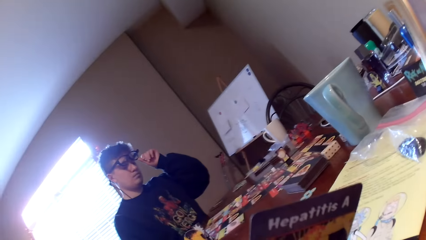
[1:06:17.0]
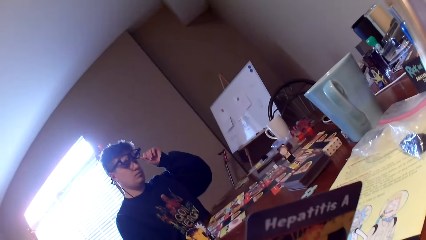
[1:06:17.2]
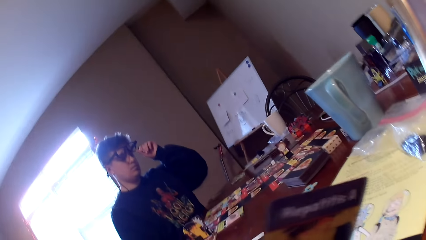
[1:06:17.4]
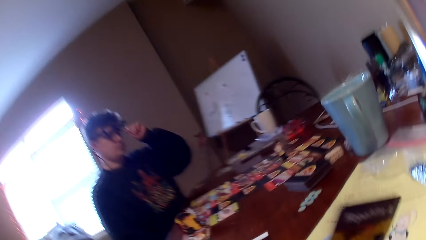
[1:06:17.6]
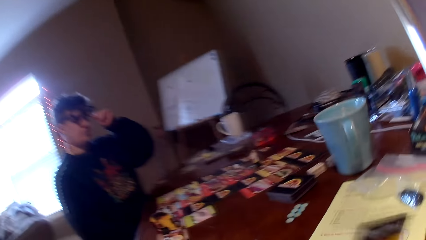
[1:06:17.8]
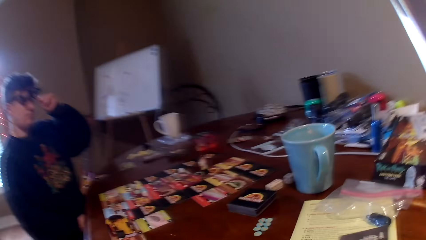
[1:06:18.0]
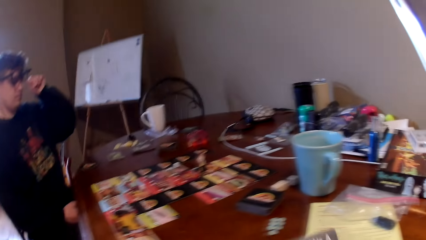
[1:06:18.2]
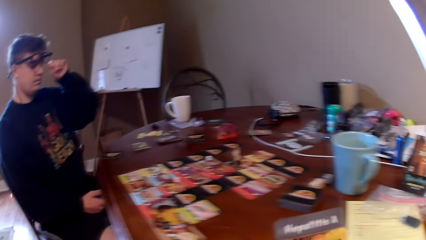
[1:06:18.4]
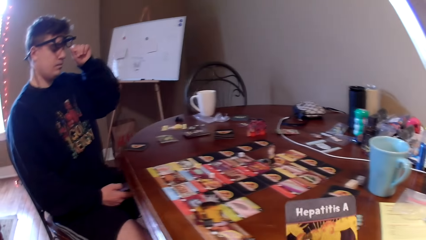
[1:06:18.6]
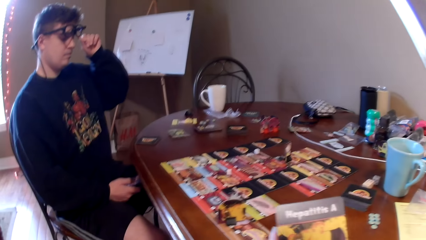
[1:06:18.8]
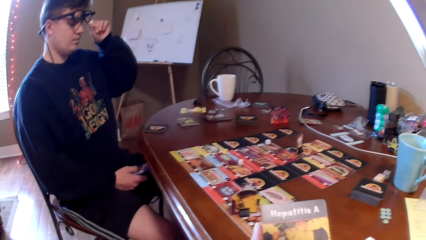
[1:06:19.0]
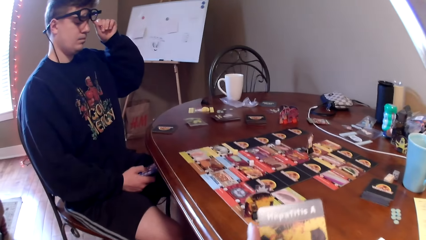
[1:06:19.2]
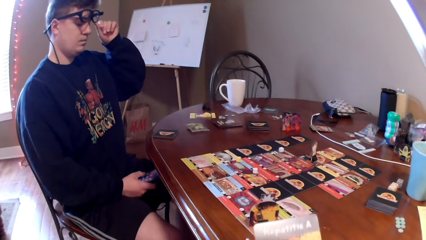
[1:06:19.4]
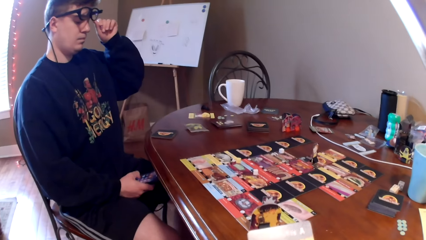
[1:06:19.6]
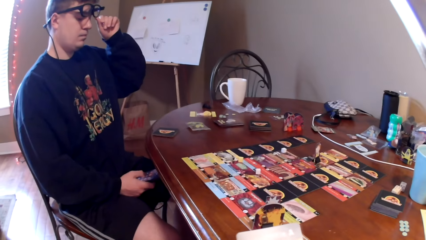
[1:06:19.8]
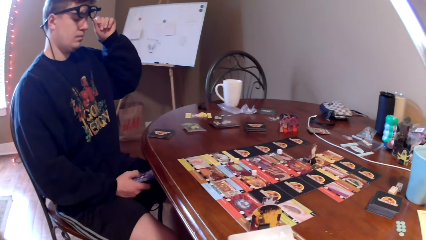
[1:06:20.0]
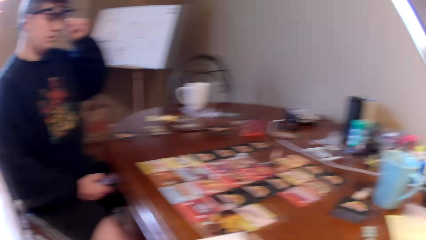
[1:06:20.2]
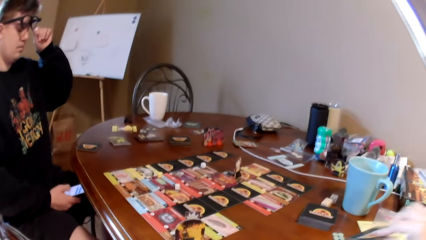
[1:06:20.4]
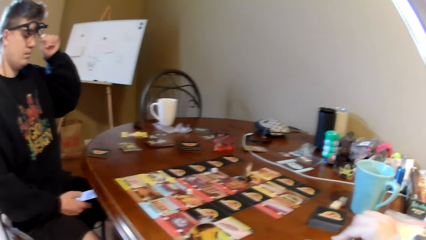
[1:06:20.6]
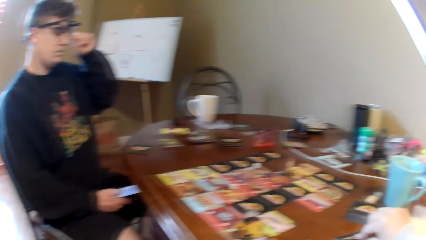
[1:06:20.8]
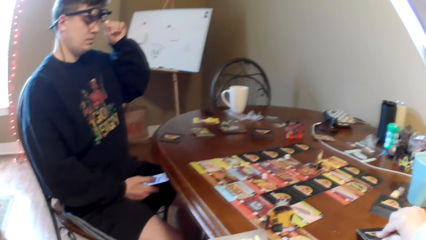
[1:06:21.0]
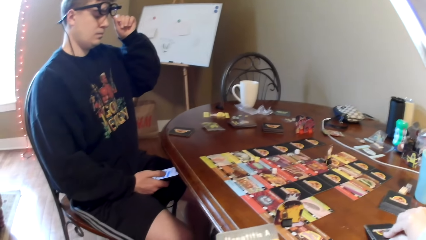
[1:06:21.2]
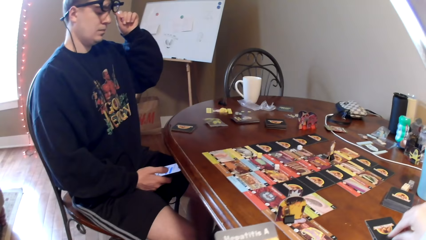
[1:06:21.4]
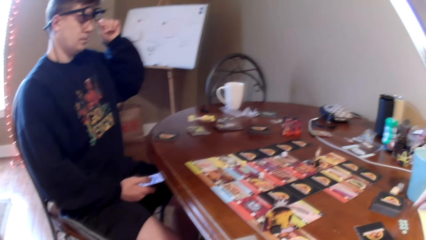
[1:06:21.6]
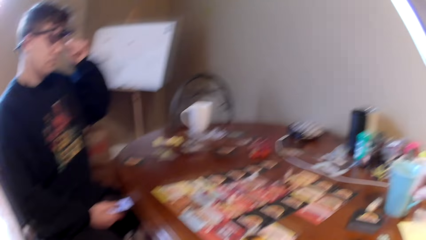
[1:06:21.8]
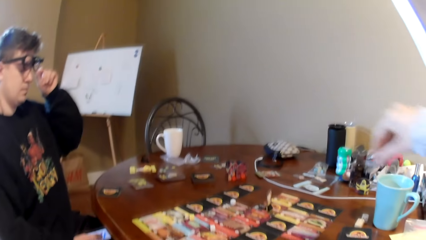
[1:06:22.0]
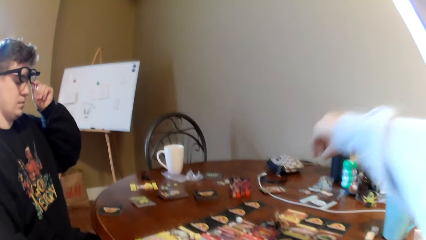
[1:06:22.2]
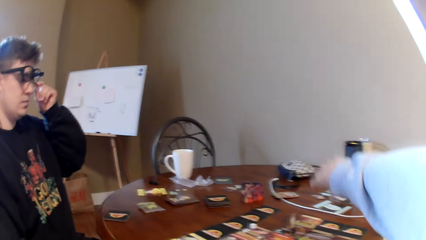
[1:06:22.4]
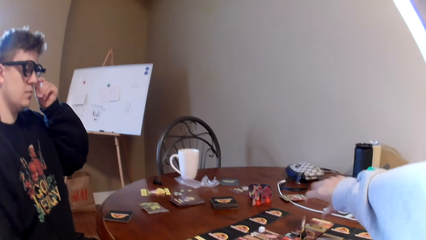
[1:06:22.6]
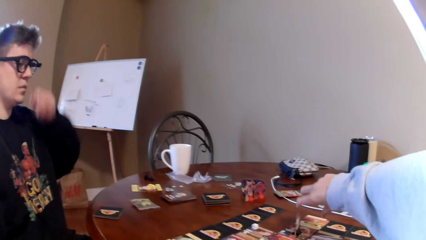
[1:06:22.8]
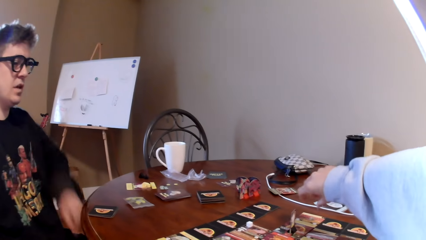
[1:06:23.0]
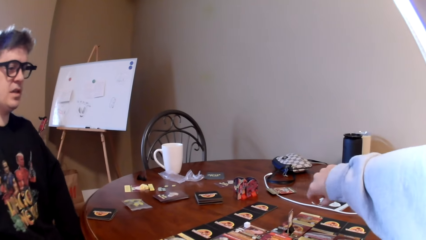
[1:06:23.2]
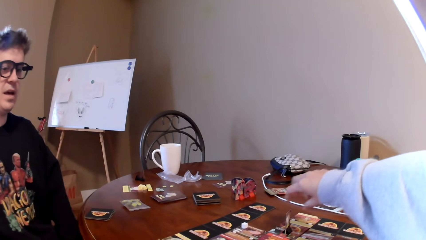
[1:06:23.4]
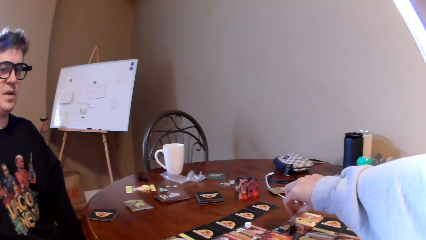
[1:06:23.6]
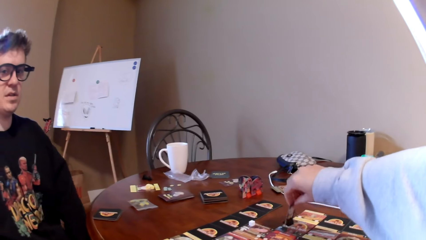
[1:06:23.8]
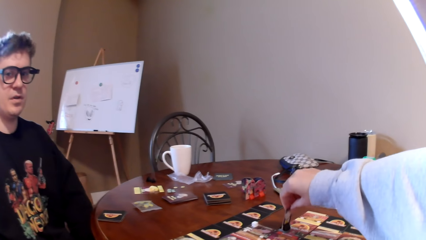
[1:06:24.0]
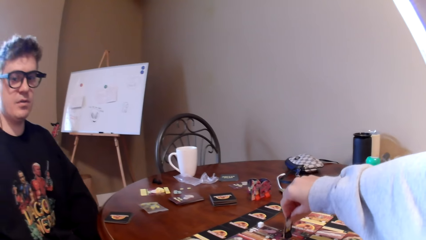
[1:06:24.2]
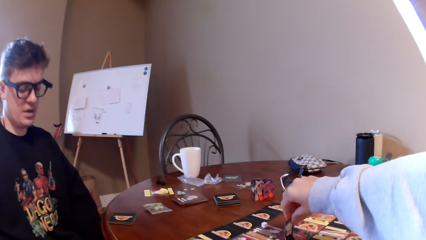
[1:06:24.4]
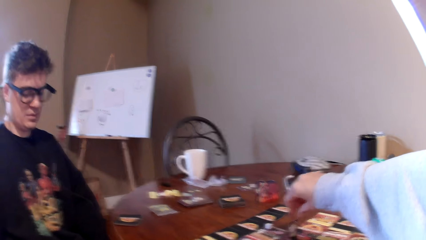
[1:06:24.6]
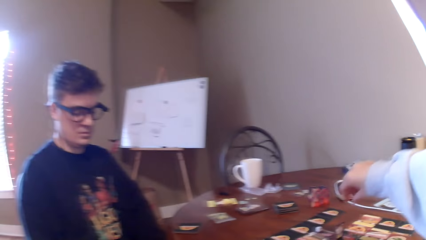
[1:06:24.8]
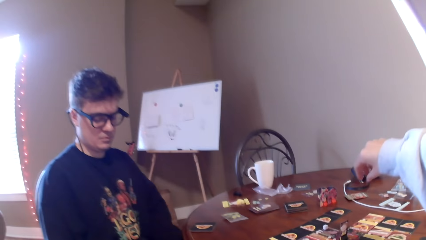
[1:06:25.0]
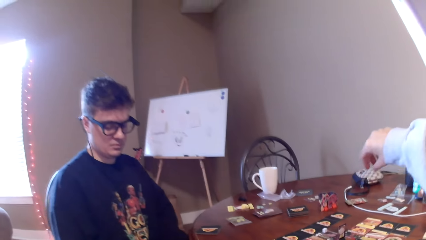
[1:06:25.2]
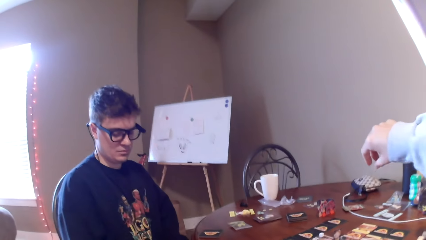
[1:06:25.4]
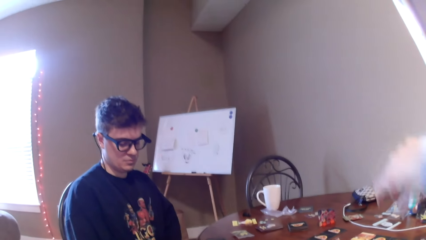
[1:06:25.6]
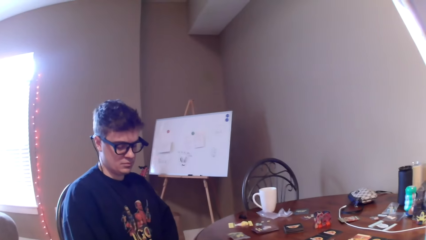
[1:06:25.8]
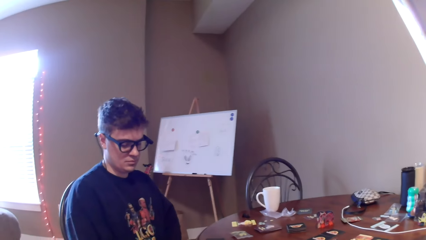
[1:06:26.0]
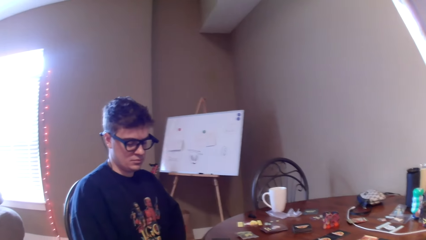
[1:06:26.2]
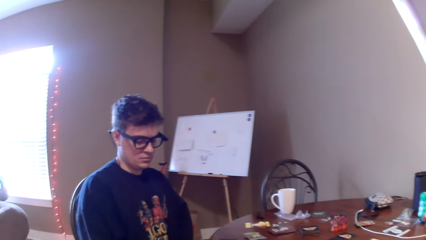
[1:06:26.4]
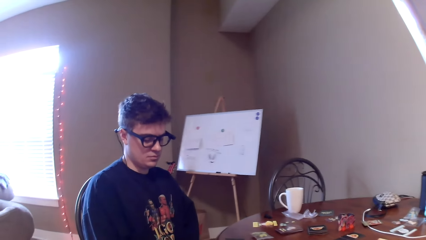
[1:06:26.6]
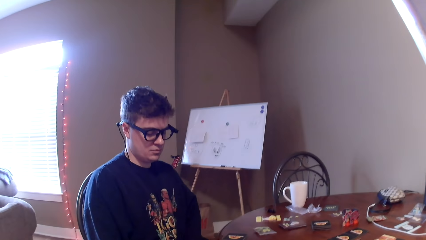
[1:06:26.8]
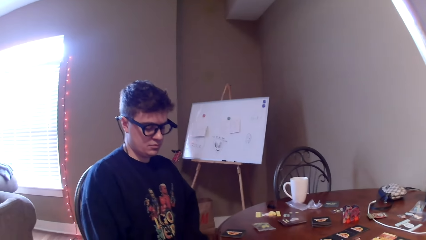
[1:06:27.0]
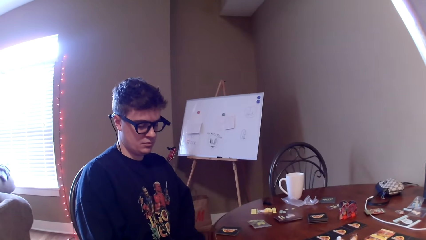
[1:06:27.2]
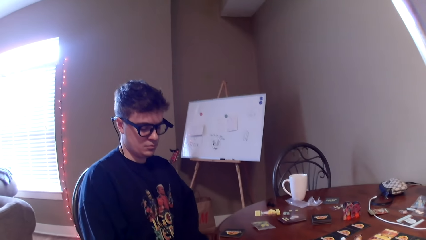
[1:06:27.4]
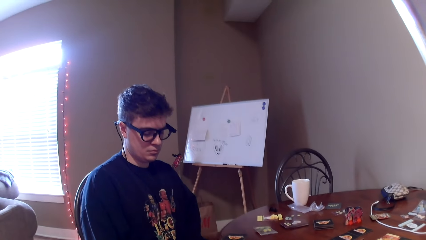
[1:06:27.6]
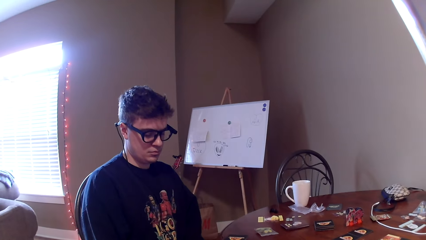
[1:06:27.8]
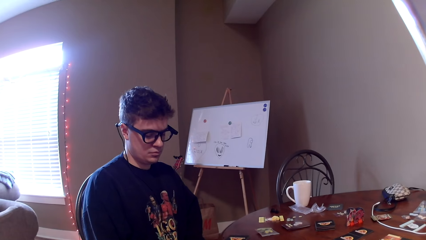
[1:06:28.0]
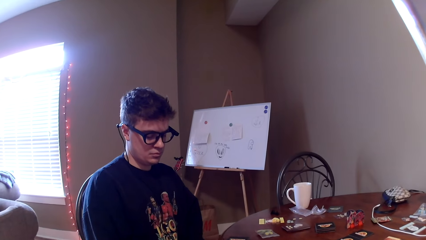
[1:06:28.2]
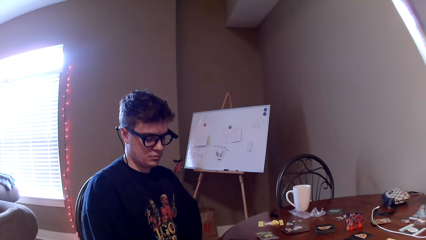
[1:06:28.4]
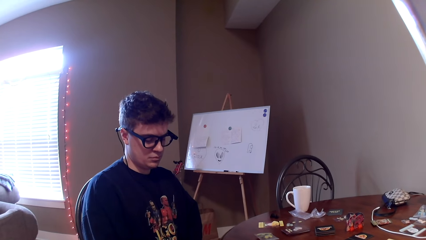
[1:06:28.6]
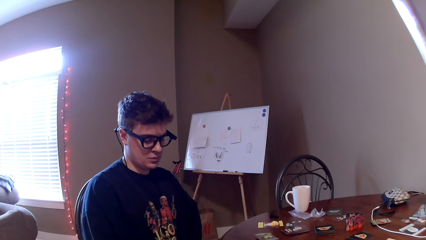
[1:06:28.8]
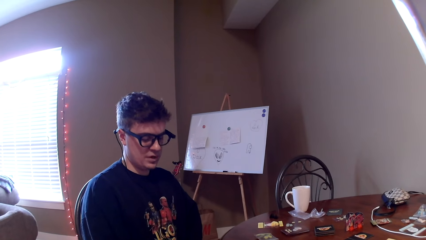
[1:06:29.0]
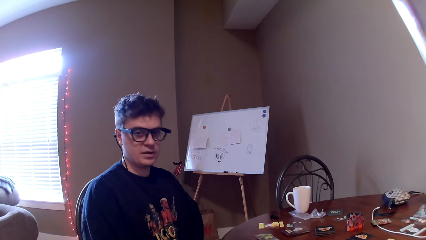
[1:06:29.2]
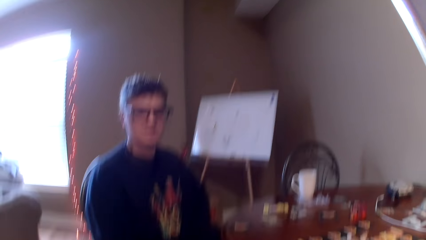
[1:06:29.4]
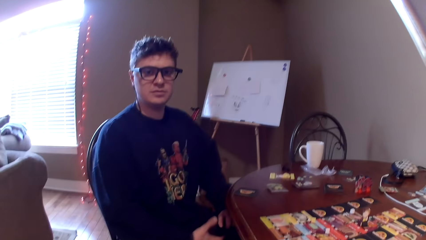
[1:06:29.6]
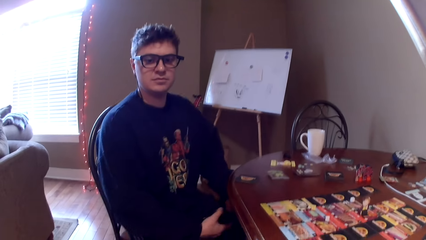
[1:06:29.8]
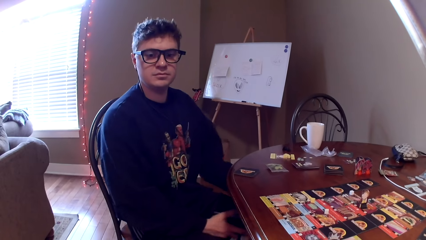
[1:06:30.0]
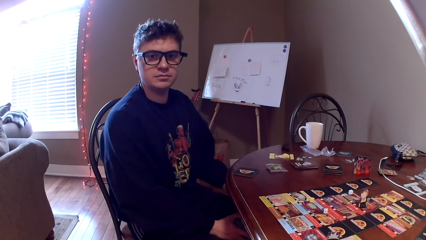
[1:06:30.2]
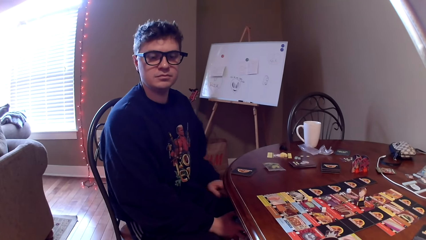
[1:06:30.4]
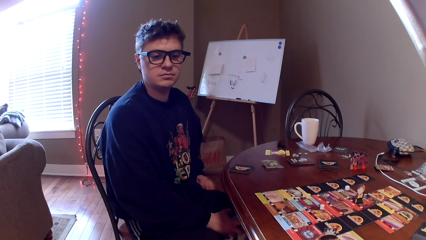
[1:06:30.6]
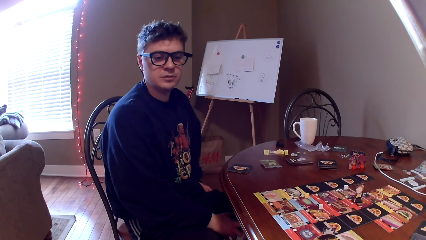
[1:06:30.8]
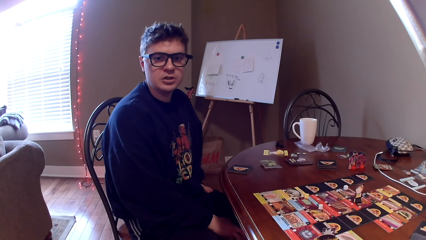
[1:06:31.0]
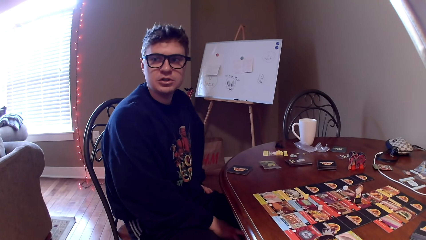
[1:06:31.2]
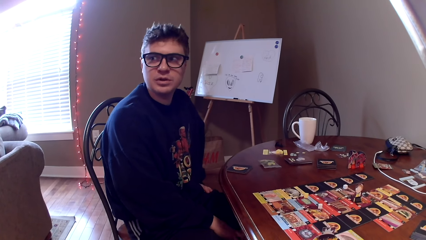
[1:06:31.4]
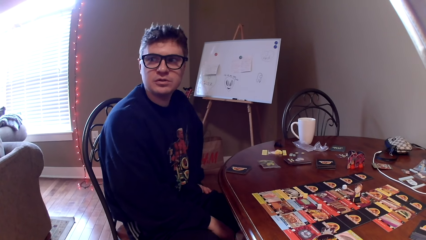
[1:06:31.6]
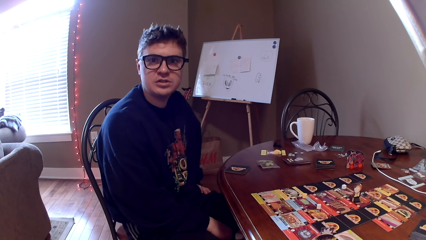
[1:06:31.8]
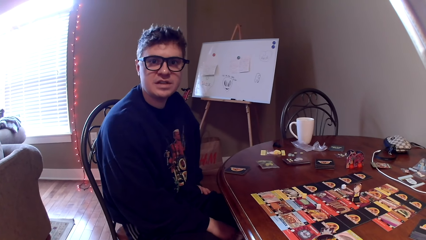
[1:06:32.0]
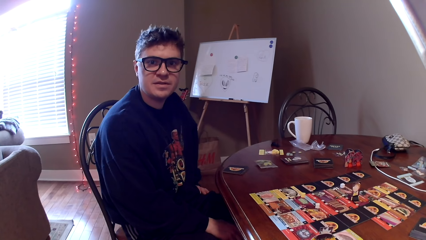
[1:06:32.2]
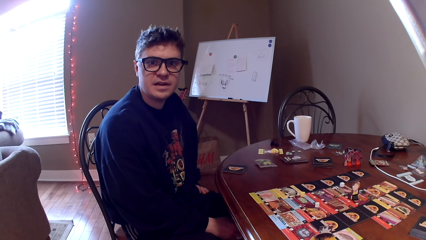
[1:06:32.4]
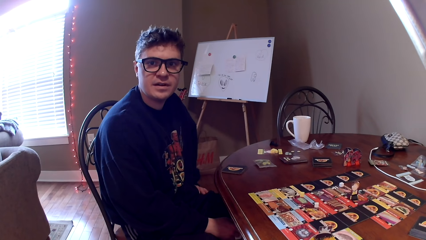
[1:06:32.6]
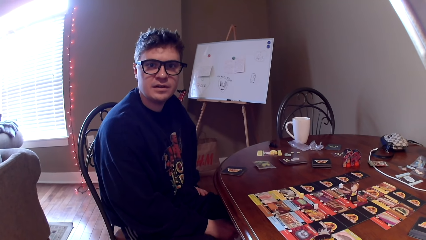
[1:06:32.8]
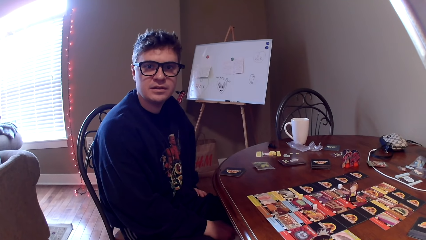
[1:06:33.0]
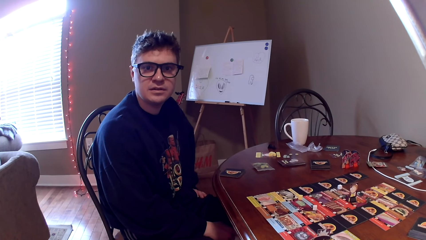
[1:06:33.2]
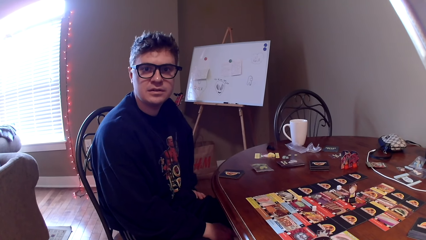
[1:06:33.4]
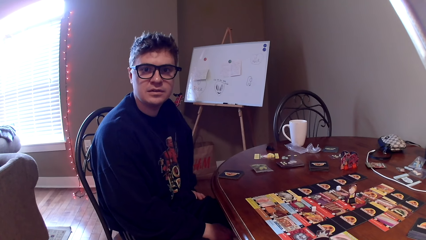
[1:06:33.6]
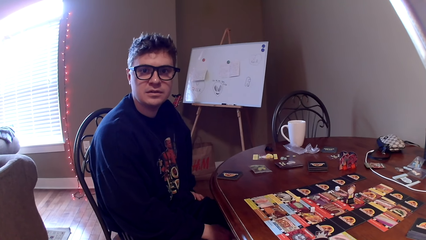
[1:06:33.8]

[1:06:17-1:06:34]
A man adjusts the eyeglasses. The camera wearer moves the paper on the hand. The man uses a phone. The camera wearer looks at the card. They converse with the man. They put the picture card on the table. They move the card on the table. The man talks to the camera wearer. The camera wearer moves the hand. The man looks down. The camera wearer looks at the man. The man looks at the camera wearer, moves his hand and talks to the camera wearer.
